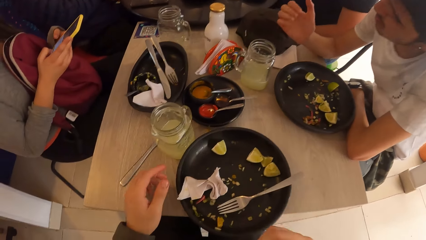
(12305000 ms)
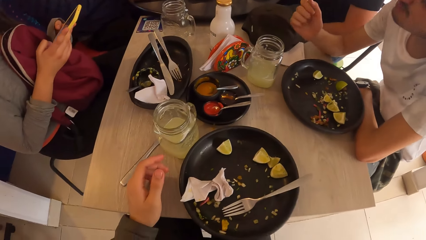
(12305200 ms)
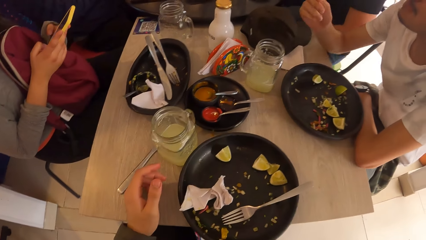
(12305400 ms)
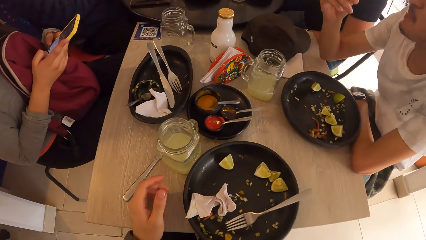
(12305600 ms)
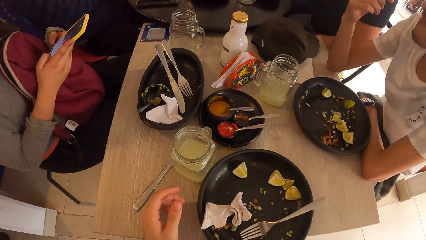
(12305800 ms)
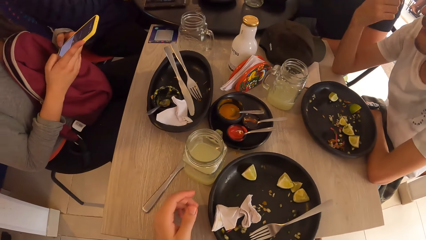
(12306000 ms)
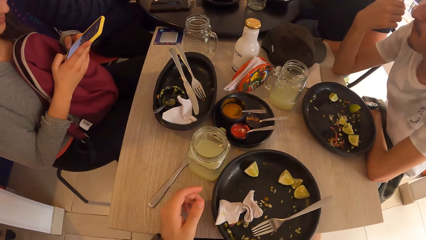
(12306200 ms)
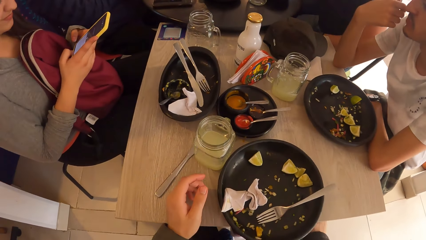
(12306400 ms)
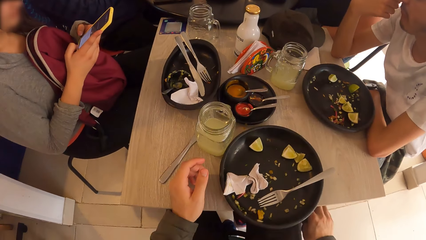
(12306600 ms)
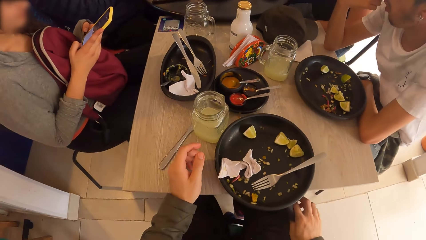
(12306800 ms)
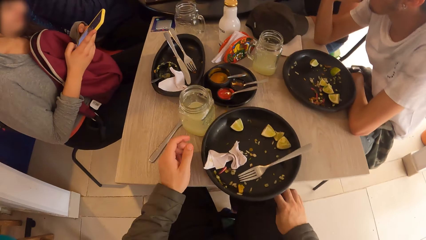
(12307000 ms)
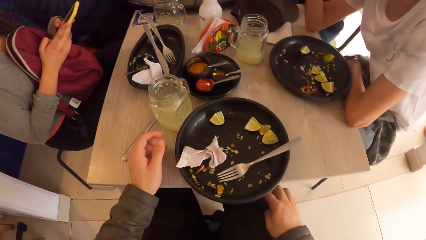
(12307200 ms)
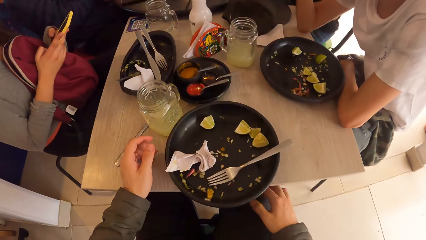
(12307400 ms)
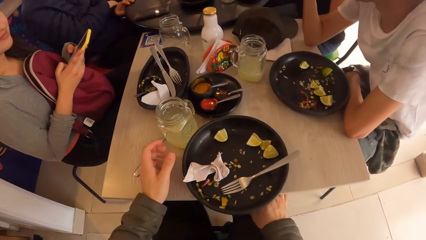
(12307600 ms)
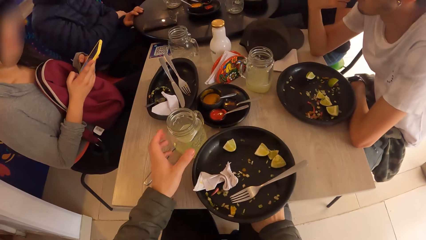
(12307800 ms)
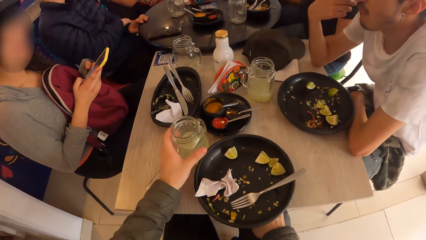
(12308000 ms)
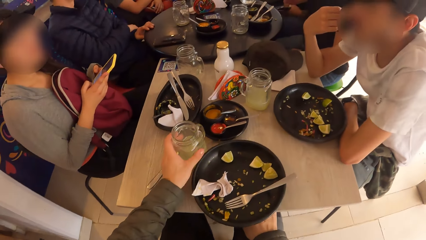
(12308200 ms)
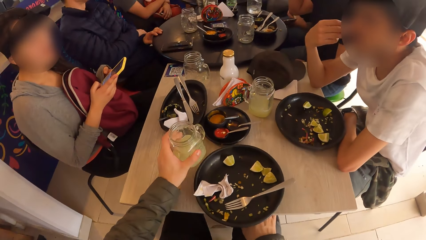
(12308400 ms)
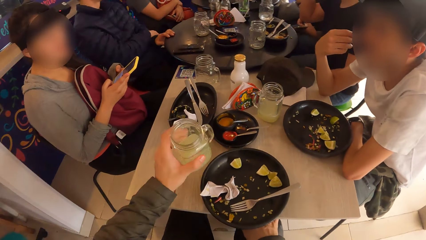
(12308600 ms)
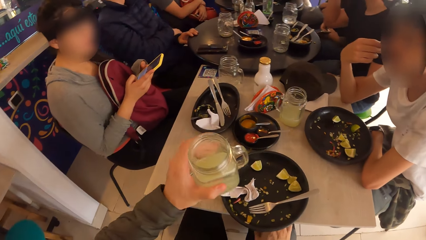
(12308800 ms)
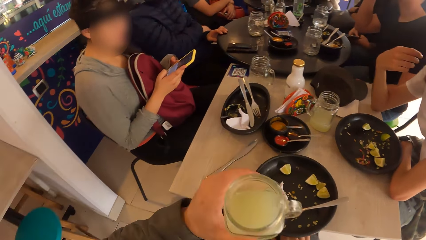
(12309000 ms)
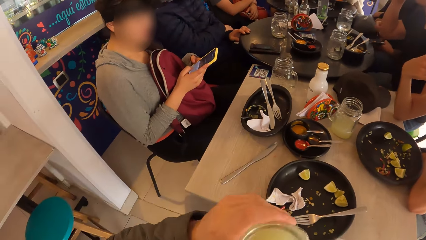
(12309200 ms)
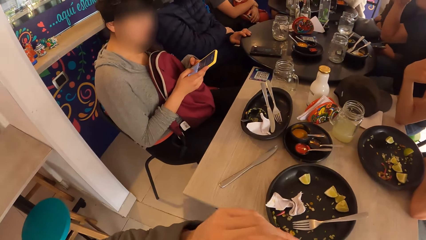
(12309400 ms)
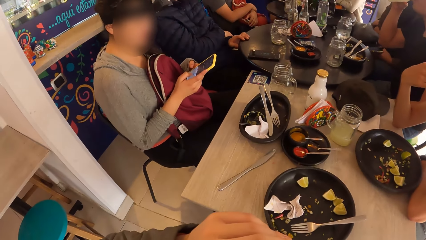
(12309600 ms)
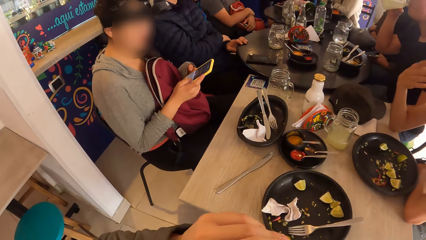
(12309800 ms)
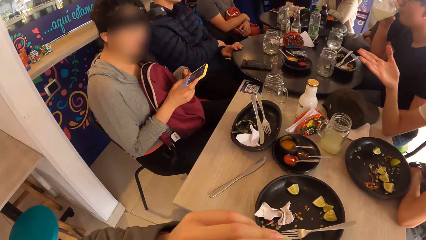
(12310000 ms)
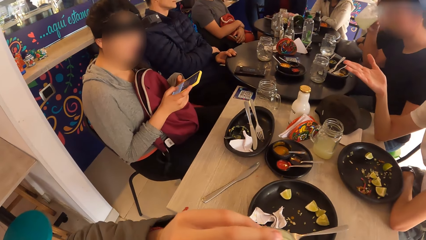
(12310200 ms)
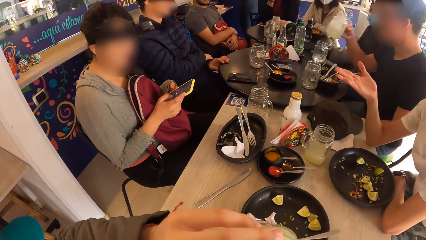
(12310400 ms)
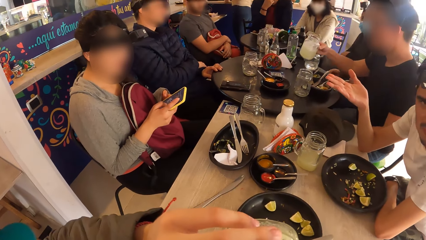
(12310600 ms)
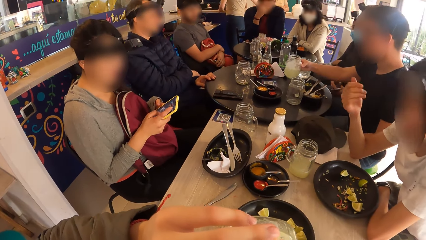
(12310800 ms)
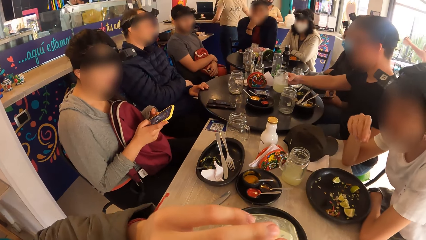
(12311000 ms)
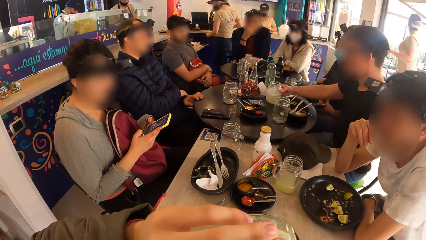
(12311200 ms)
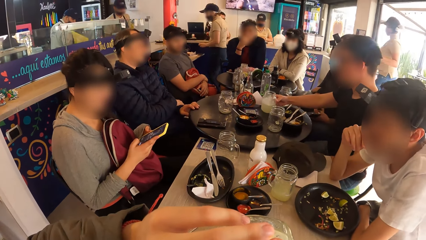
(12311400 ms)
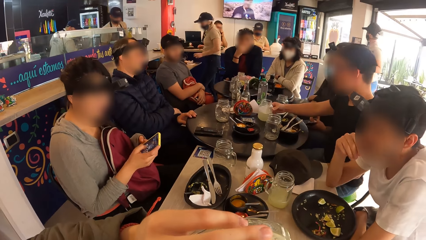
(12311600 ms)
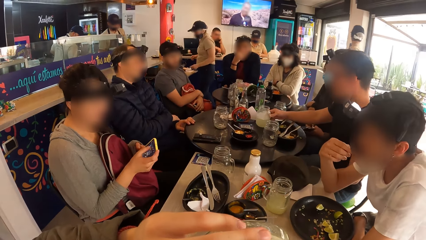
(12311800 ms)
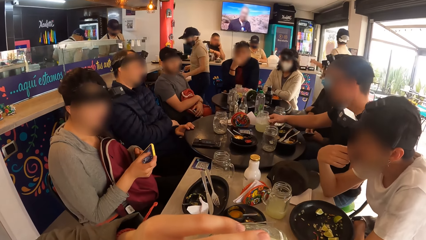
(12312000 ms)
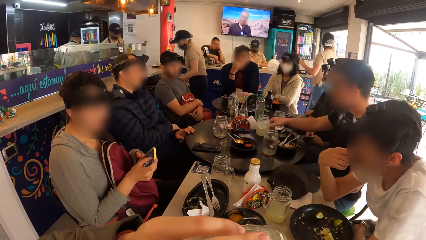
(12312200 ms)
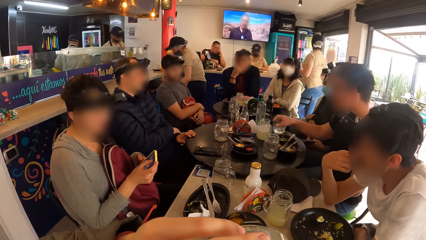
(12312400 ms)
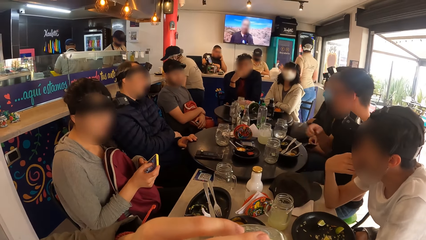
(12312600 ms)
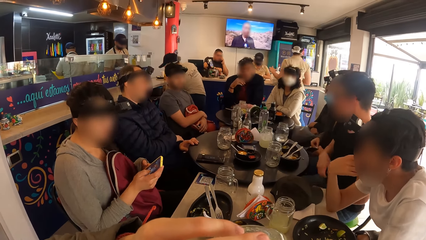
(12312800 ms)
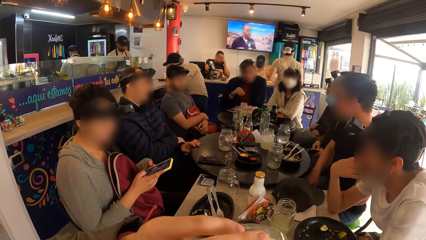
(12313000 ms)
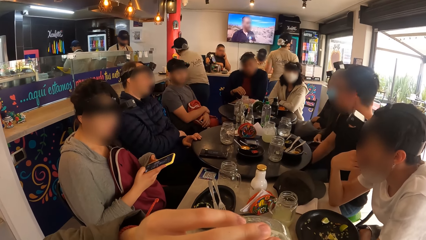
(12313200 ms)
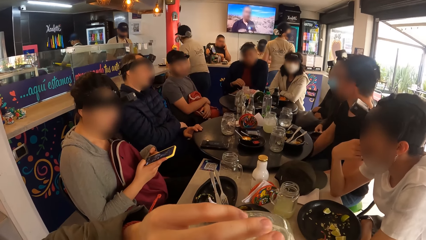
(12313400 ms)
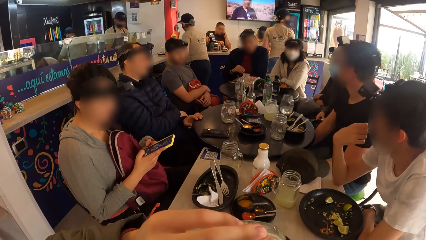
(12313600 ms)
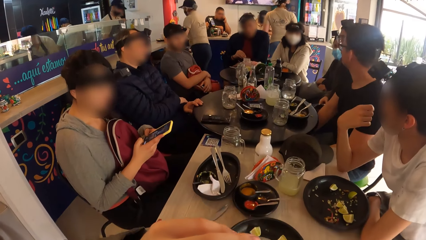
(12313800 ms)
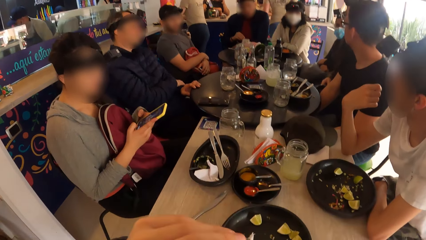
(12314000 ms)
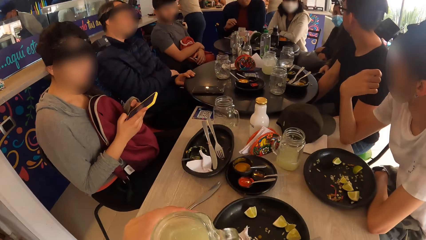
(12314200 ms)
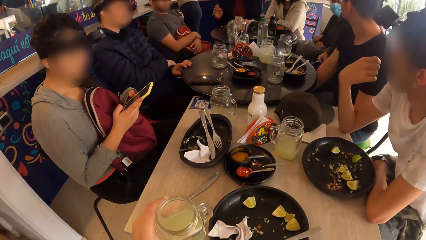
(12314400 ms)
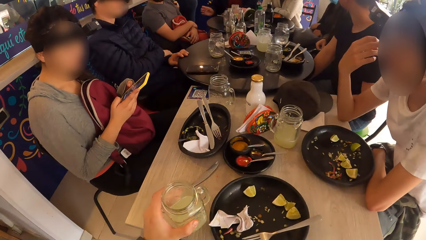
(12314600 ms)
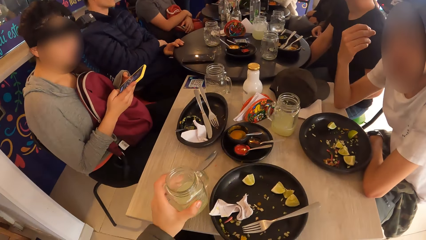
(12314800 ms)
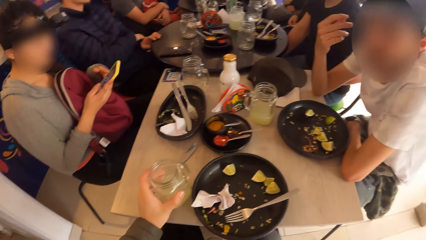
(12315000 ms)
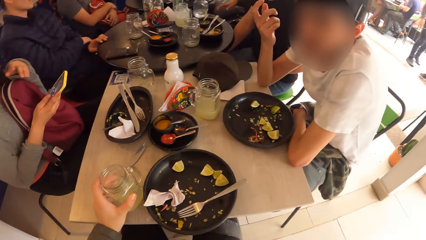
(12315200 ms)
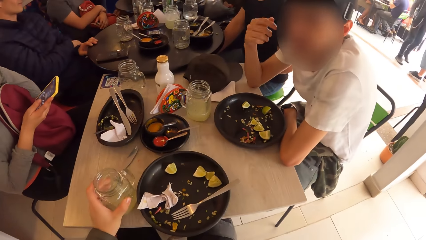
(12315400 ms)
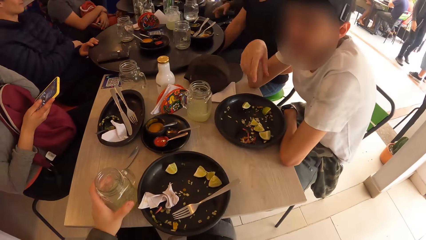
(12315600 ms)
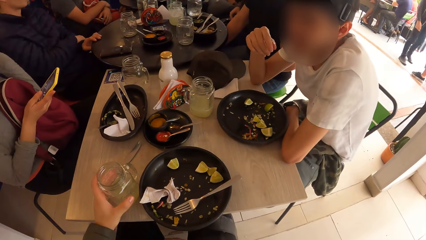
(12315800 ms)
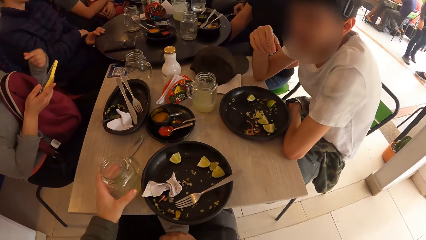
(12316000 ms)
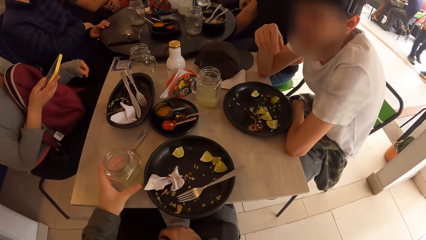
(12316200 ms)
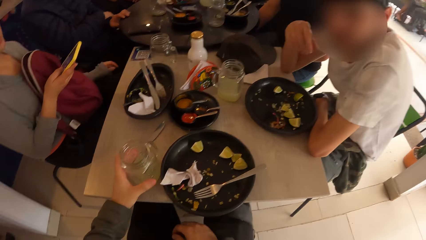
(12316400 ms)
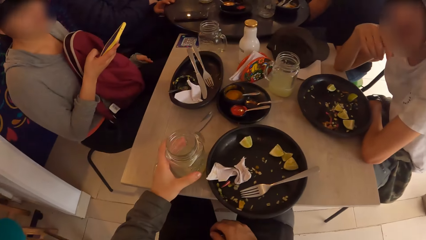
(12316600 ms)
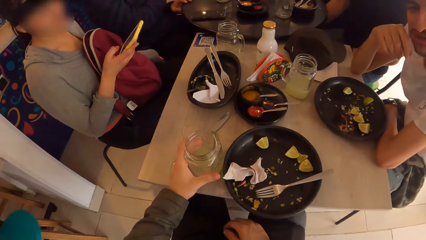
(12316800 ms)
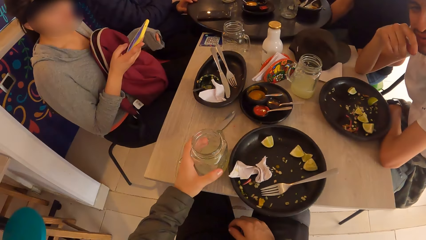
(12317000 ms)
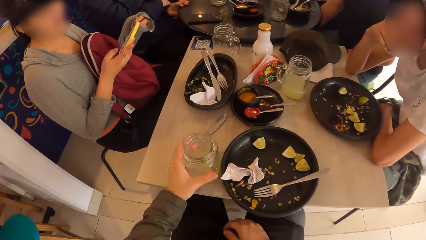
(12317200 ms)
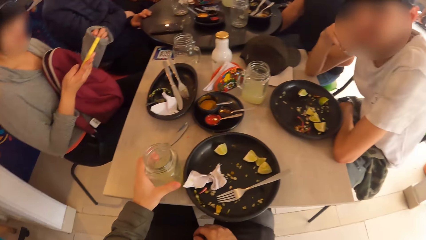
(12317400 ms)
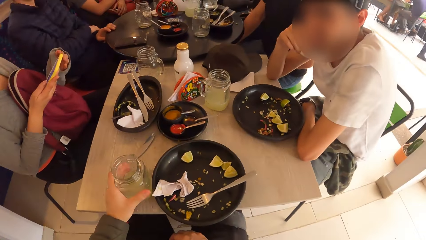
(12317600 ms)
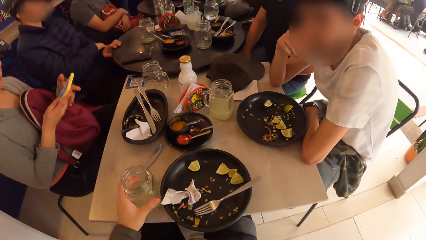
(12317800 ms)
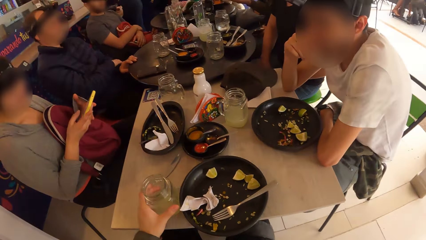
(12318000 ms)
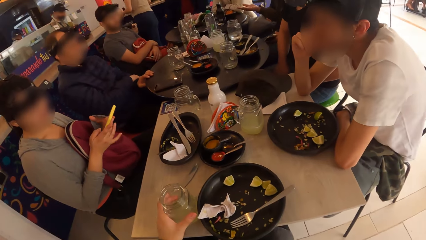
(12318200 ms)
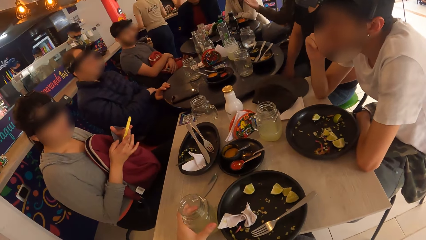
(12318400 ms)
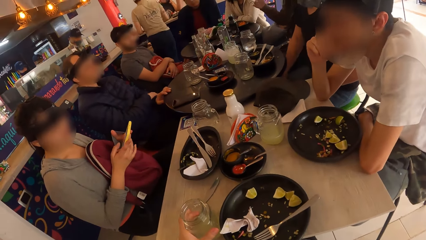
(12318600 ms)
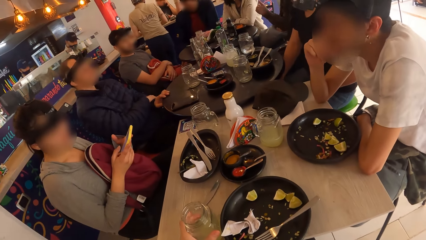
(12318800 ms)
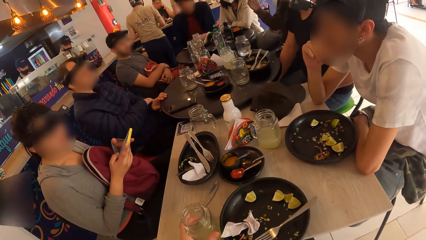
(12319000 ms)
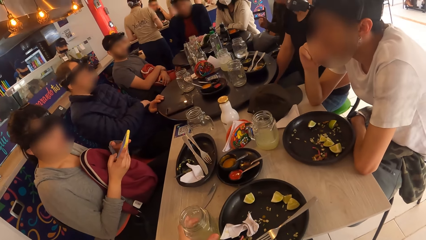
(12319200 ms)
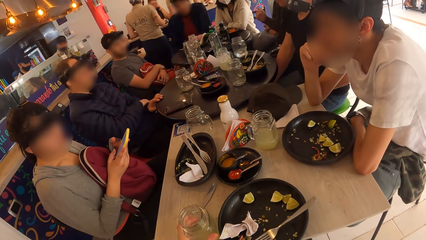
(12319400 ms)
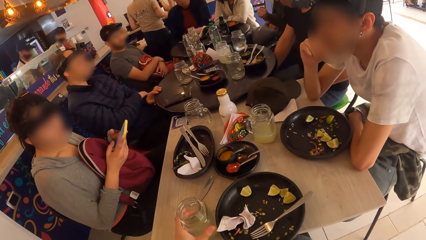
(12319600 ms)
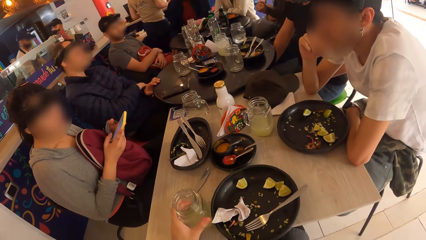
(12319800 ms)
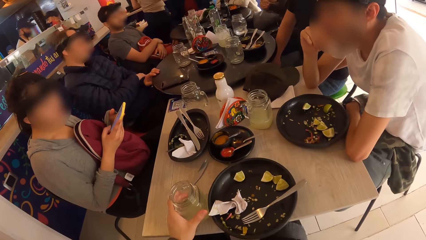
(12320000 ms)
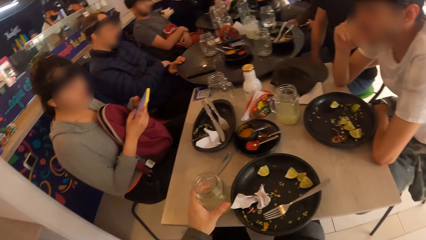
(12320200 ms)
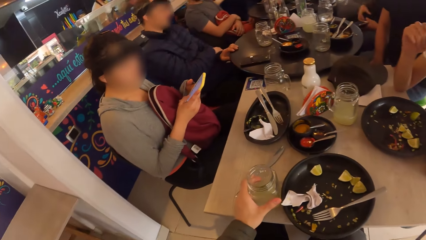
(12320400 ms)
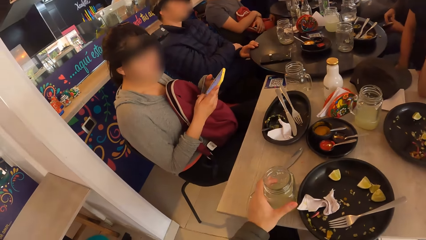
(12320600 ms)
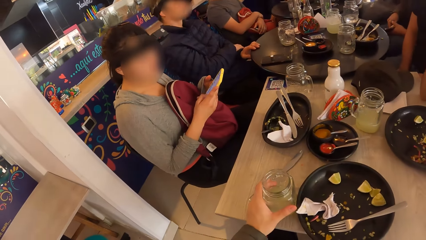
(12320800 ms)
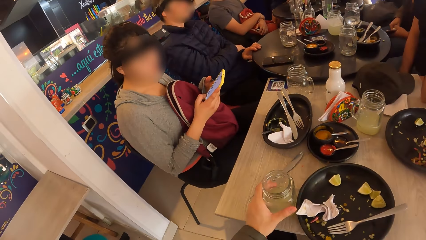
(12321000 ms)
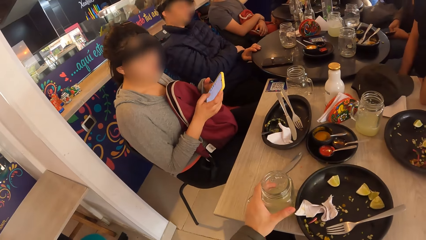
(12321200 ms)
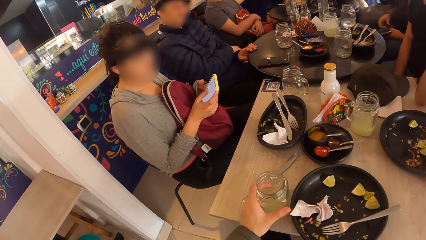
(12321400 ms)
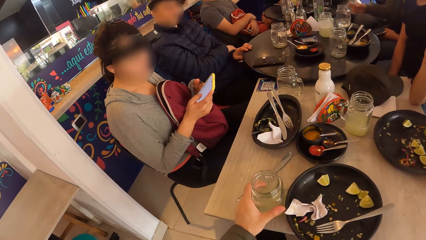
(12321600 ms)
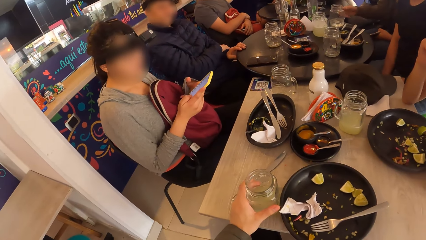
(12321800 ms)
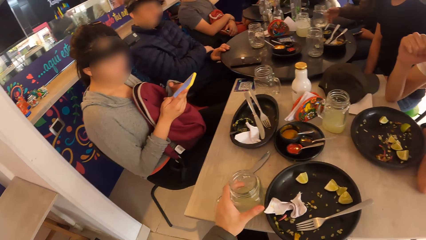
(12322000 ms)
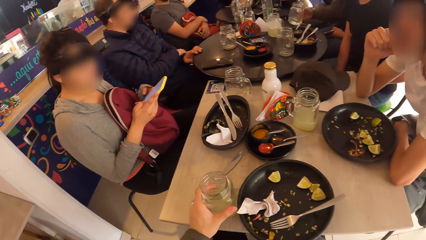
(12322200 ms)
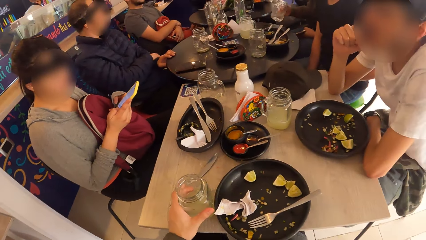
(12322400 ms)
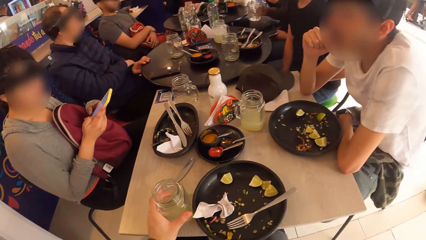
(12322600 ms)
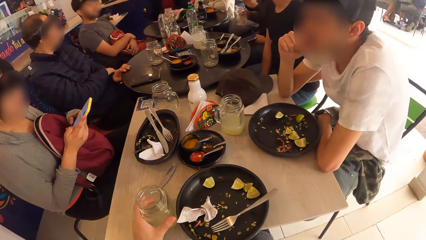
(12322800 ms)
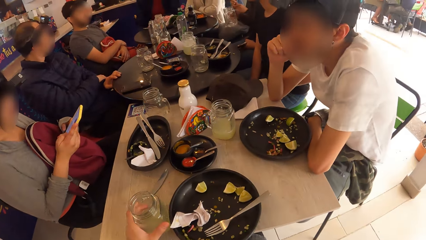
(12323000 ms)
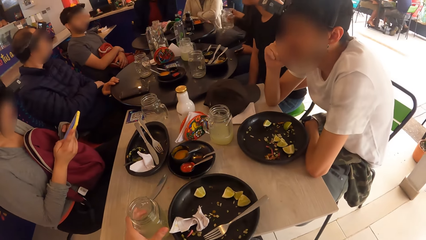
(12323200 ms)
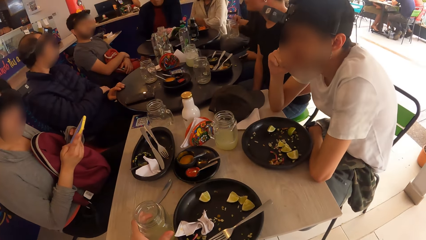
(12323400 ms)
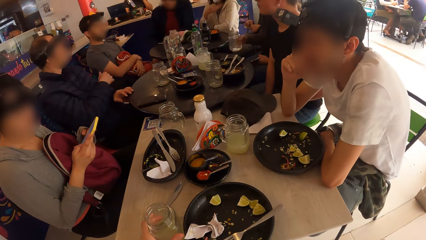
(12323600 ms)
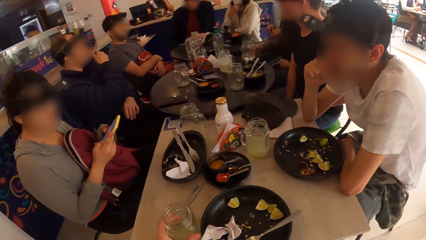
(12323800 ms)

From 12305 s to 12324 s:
The camera wearer picks the glass of juice from the table with his left hand. He drinks from the glass of juice in his right hand. A man drinks from the glass of juice in his right hand. The man drops the glass of juice on the table with his right hand. The camera wearer drops the glass of juice on the table with his left hand. He interacts with another man. A woman picks the glass of wine from the table with her right hand.
